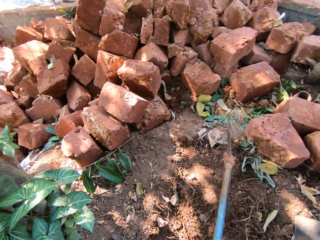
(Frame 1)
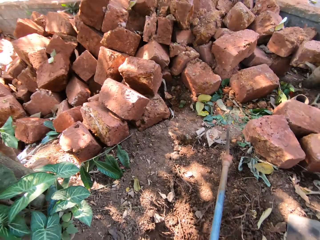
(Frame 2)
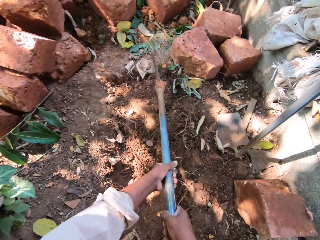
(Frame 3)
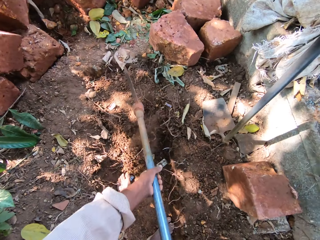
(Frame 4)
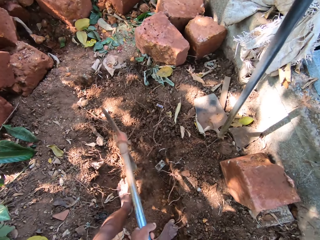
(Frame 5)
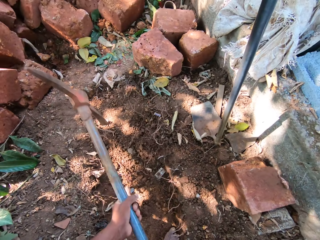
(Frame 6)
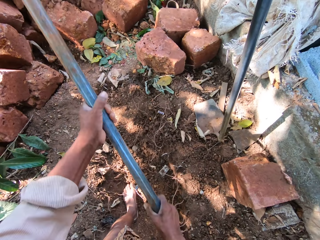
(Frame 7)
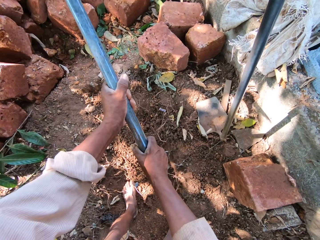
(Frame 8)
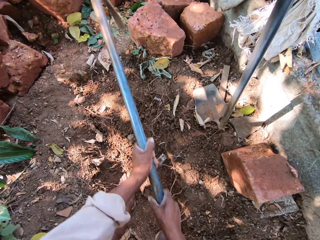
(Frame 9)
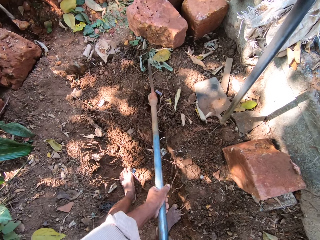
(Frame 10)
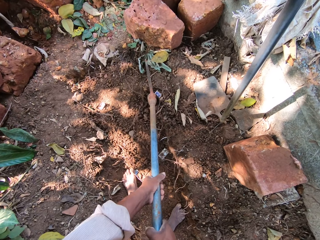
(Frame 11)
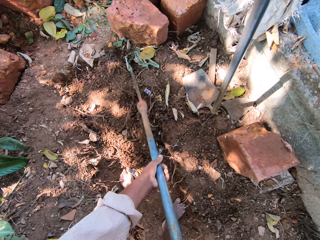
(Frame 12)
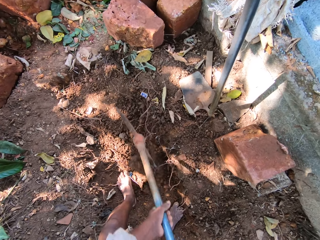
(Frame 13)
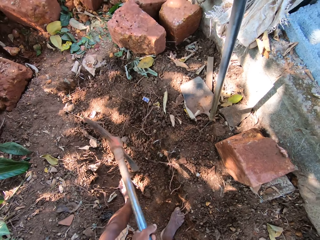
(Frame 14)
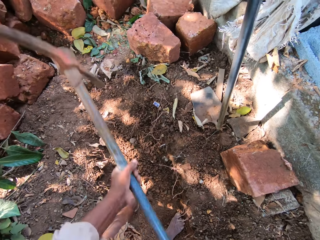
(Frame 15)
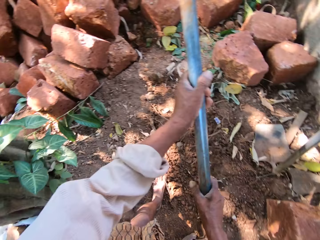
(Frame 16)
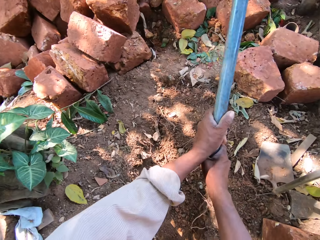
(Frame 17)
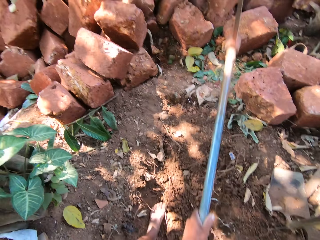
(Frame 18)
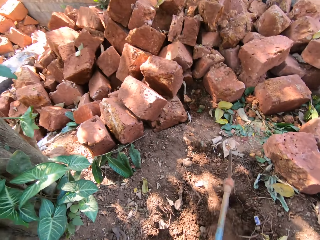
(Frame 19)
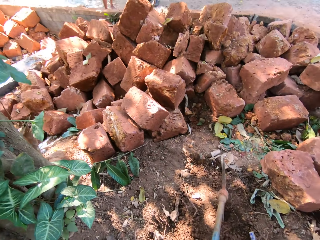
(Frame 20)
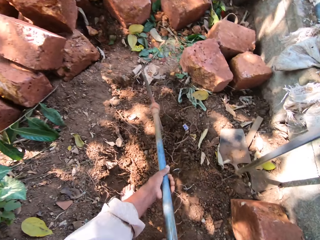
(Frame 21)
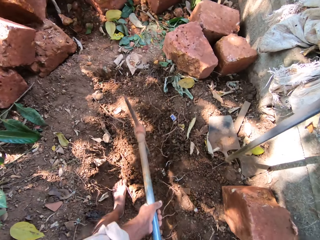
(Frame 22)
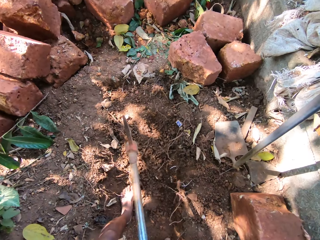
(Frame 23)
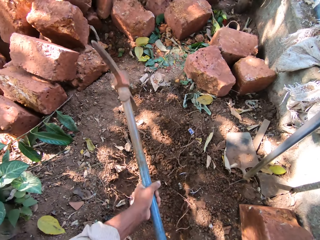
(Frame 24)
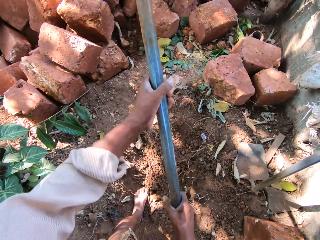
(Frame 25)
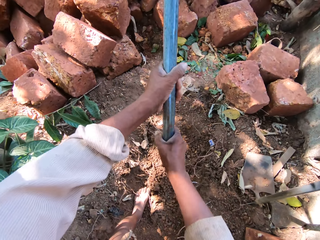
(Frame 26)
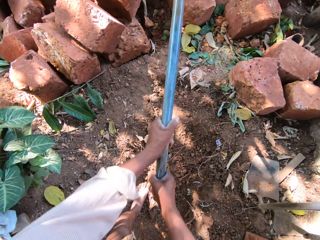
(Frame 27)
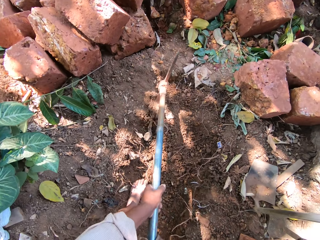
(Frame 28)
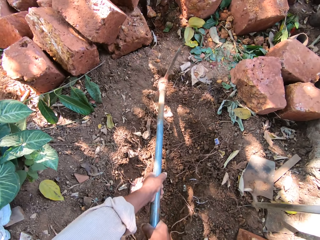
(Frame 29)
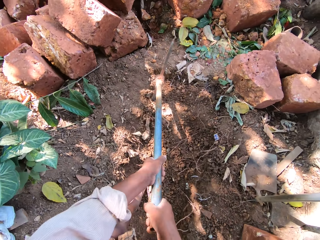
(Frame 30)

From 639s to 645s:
The camera wearer digs a trench in the ground with the pickaxe in his hands.

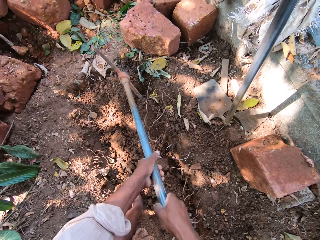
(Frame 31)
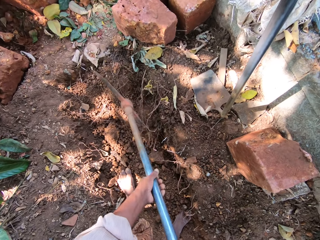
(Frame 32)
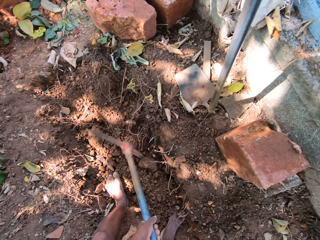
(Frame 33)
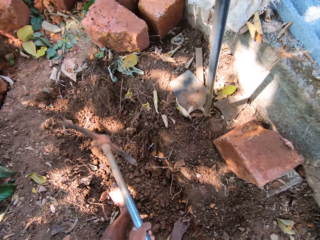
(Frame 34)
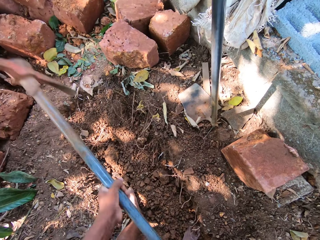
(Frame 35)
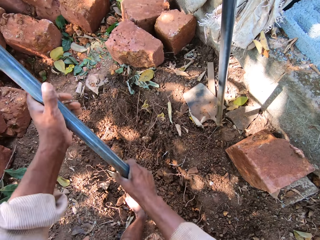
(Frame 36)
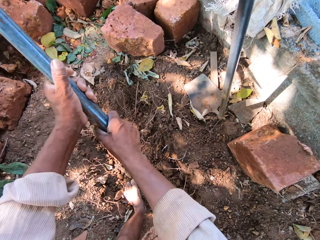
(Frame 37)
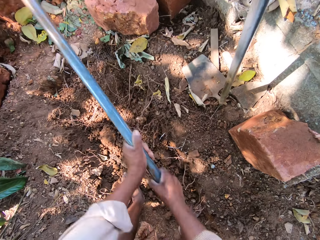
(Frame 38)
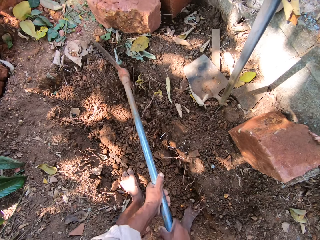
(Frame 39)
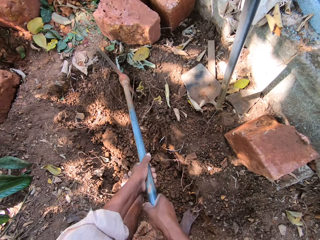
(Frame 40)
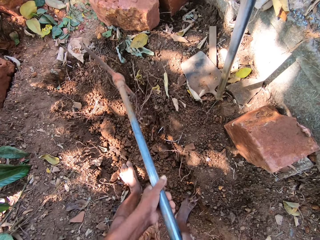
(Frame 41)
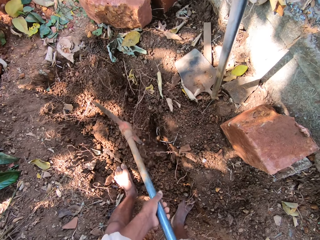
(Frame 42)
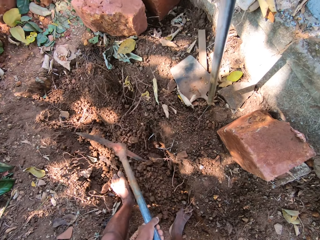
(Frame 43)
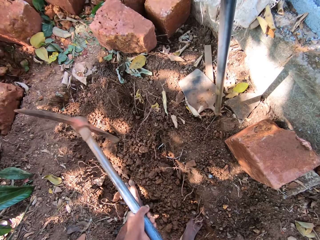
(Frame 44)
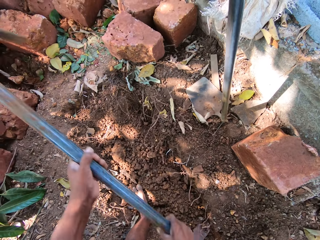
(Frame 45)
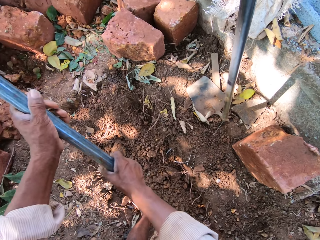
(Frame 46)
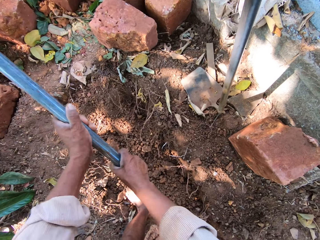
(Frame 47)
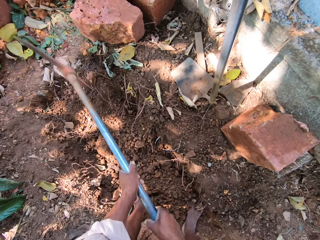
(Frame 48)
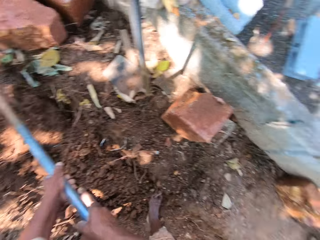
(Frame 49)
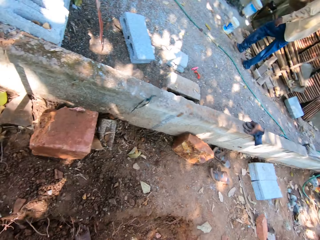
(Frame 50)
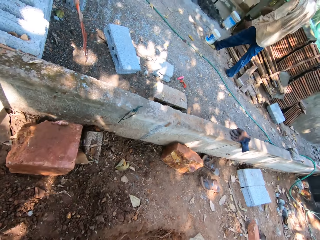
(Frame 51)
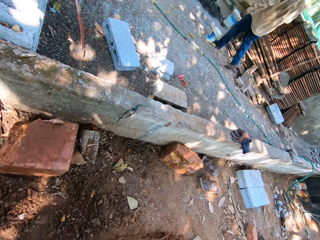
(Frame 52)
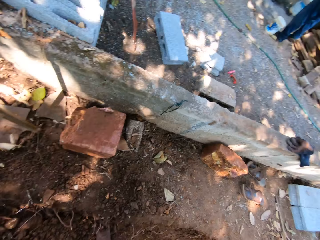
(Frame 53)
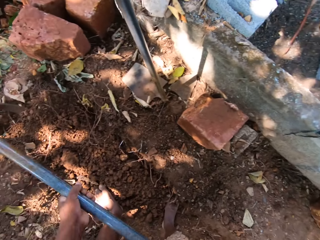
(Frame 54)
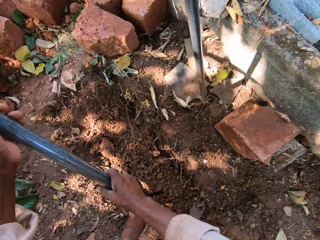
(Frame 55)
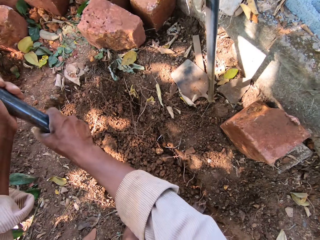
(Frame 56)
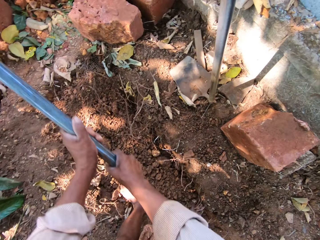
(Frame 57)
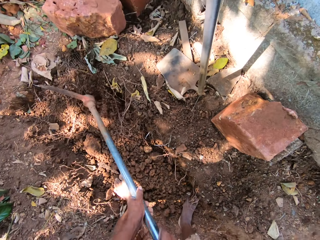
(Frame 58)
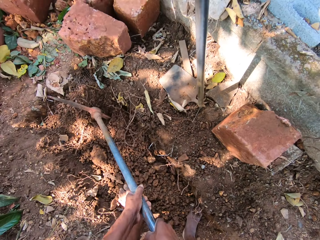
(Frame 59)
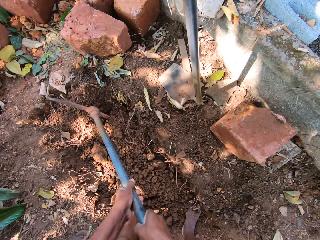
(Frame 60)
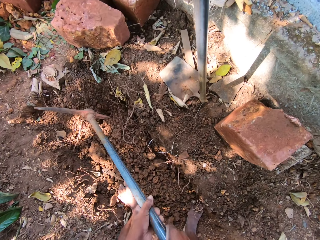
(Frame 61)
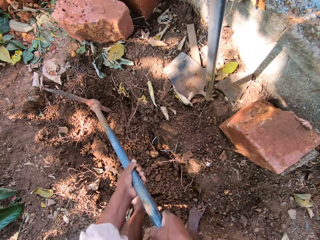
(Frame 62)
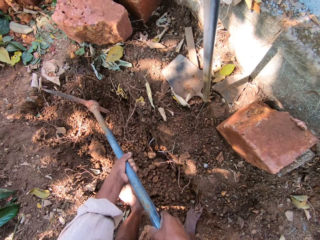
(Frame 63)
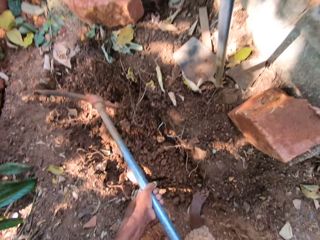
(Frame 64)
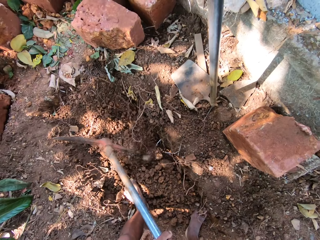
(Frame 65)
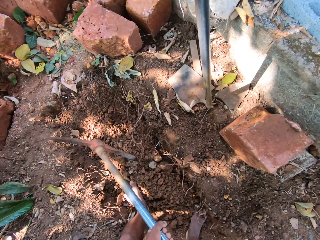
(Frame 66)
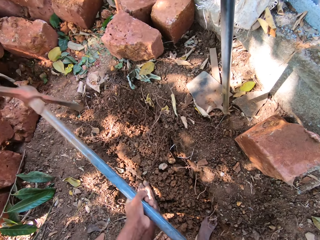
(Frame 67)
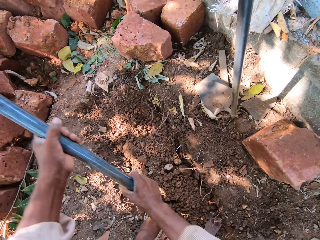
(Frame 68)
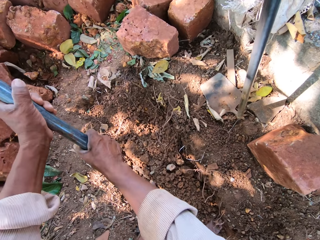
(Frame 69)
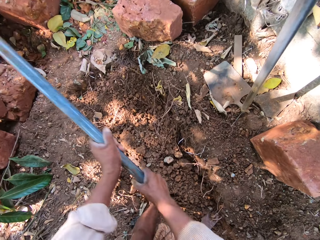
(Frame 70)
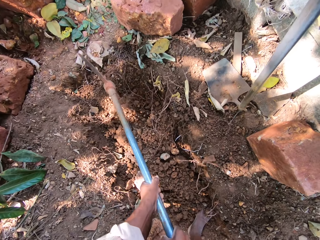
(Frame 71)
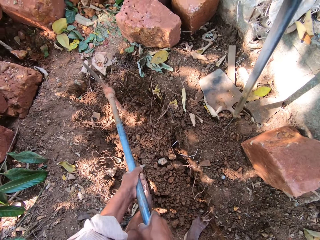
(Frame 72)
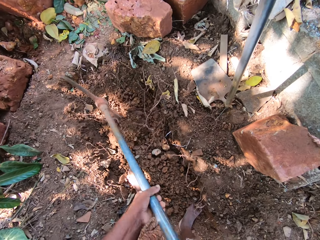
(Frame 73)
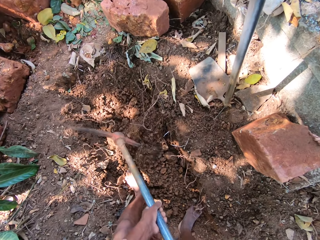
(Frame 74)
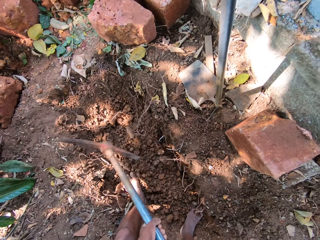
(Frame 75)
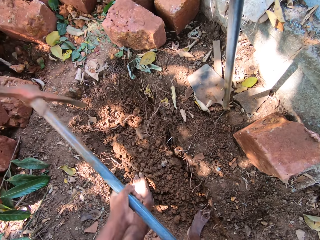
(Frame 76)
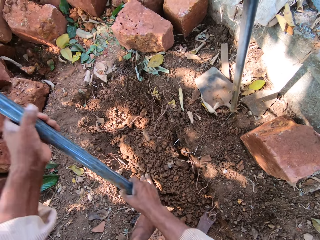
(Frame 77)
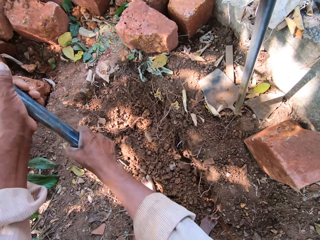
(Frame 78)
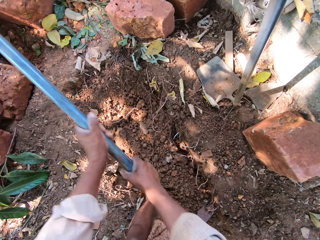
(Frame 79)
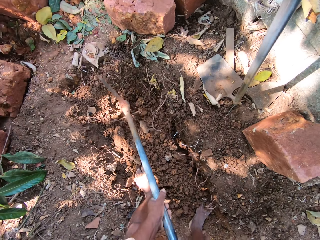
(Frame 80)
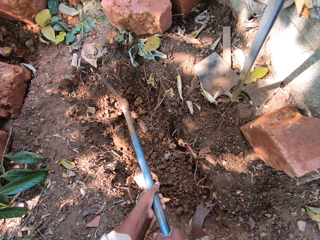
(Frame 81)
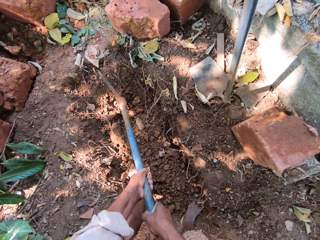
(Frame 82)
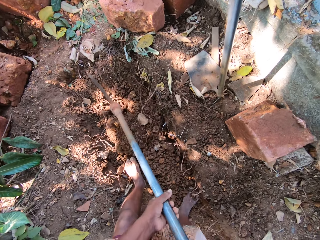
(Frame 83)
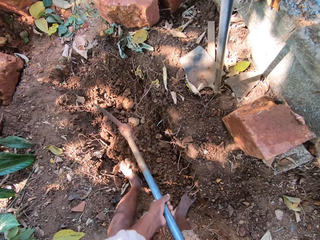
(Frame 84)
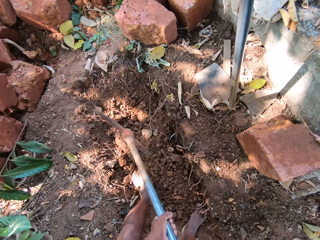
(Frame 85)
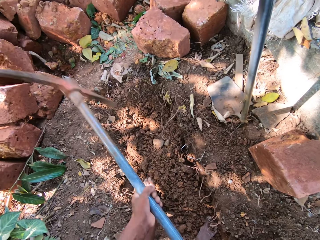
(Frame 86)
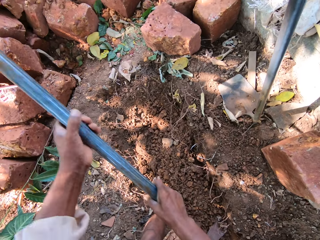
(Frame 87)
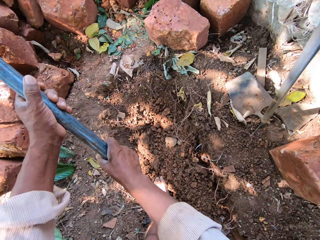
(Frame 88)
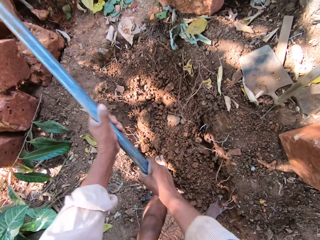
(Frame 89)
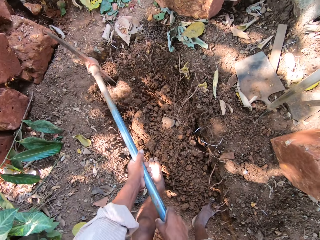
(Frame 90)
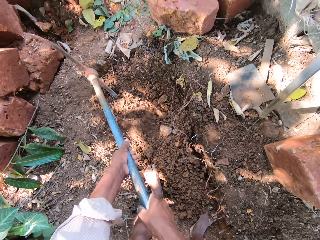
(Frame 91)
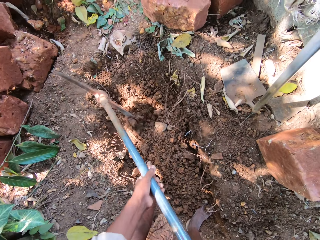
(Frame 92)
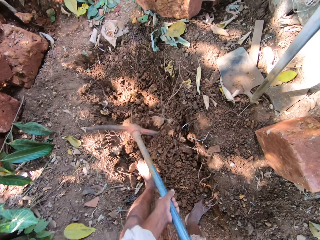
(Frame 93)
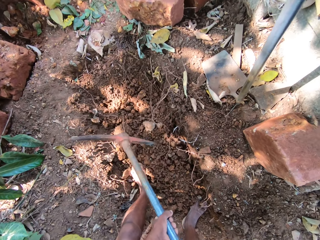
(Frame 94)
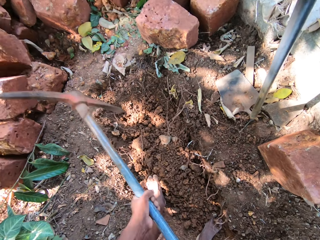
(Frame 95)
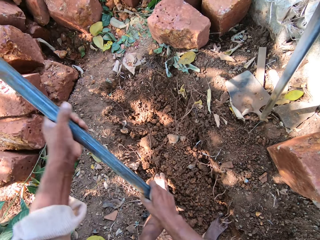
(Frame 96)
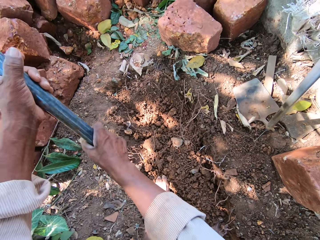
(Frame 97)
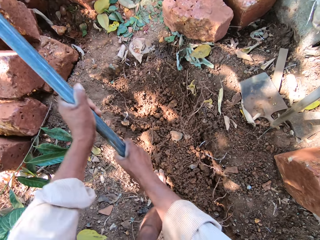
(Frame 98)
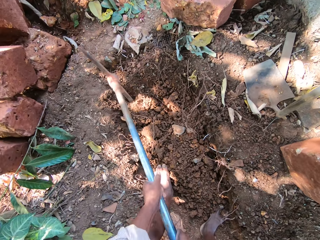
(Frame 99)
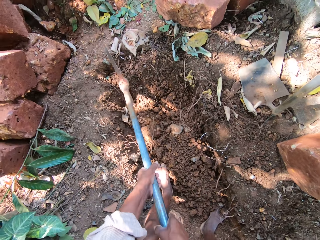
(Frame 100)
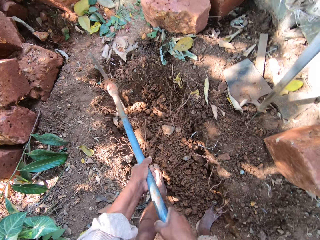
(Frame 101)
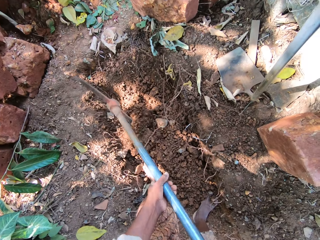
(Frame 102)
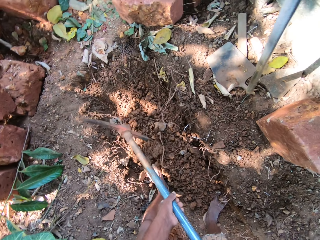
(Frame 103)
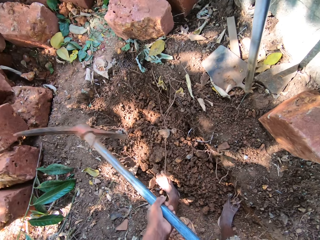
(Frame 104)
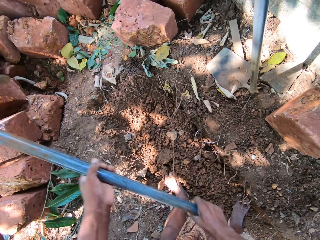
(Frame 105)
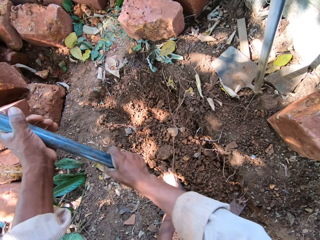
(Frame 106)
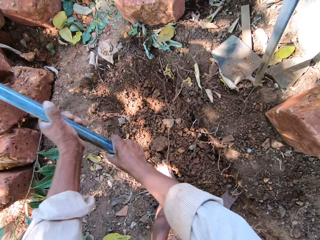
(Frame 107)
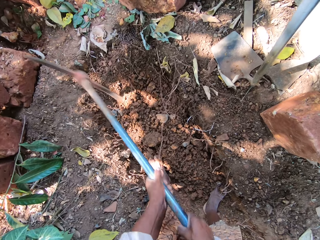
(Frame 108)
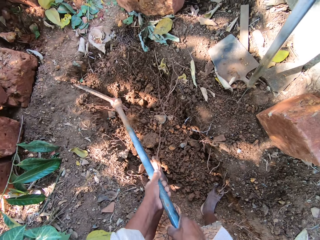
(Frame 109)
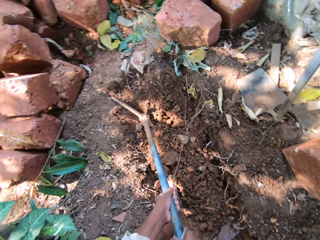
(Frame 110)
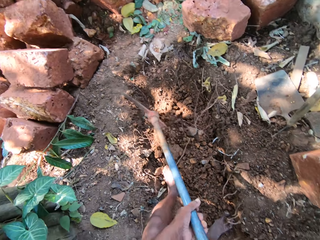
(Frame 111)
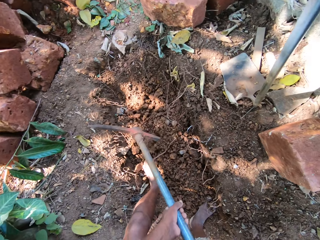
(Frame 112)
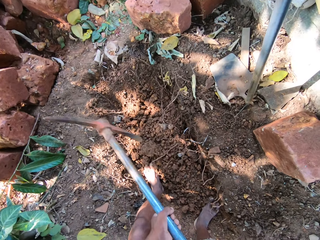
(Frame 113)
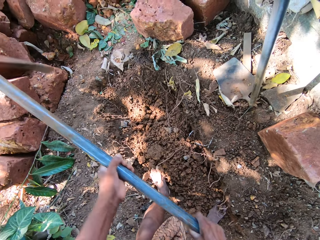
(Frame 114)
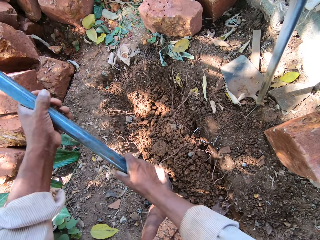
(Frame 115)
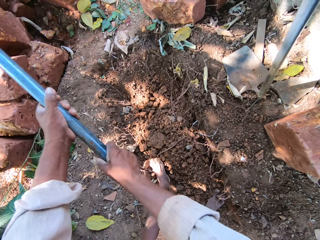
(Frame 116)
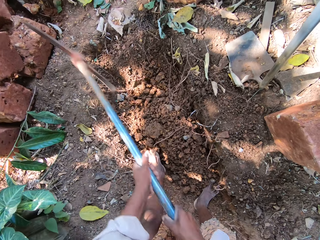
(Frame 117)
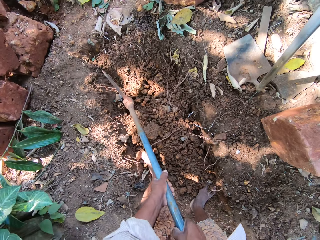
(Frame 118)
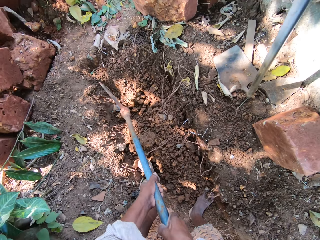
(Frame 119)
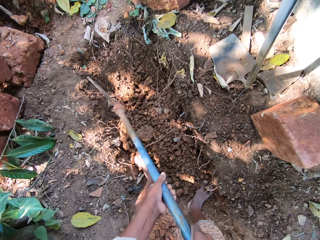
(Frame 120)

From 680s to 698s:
The camera wearer converses with a man. They turn round. They dig the ground.
